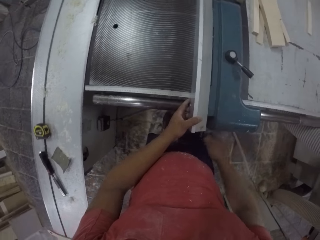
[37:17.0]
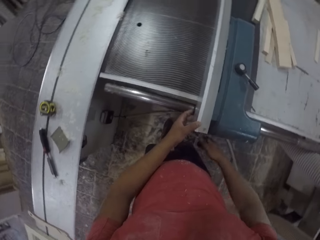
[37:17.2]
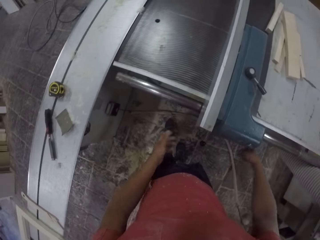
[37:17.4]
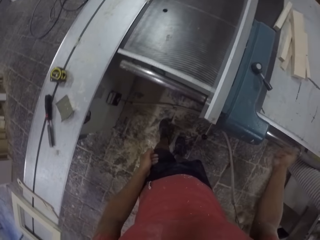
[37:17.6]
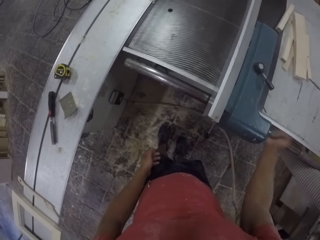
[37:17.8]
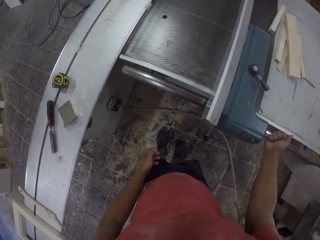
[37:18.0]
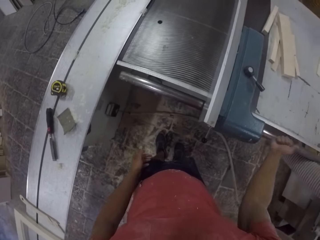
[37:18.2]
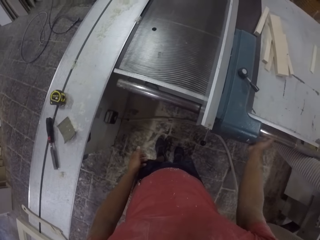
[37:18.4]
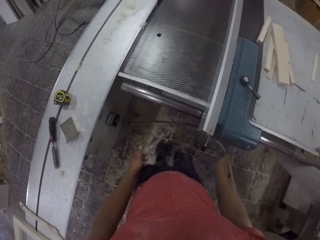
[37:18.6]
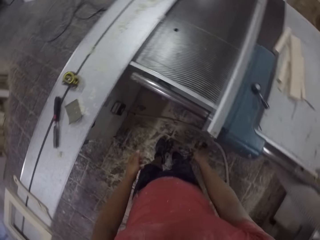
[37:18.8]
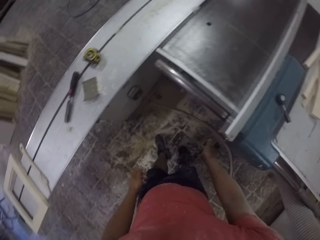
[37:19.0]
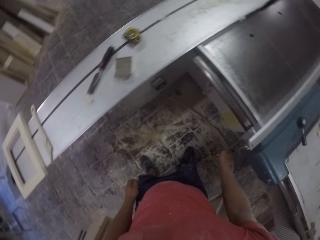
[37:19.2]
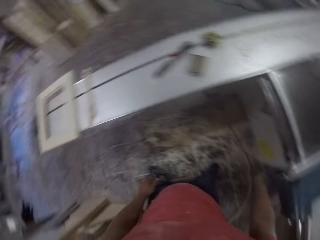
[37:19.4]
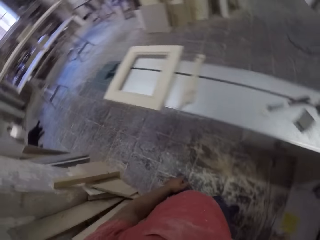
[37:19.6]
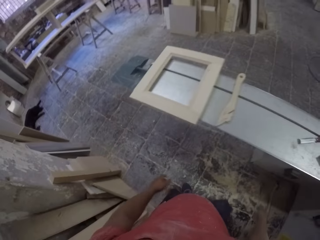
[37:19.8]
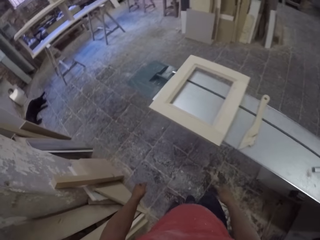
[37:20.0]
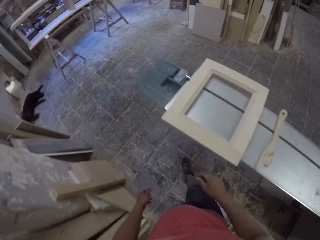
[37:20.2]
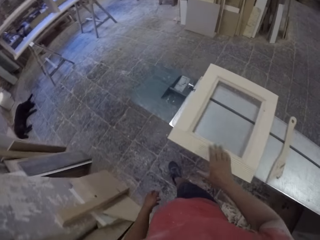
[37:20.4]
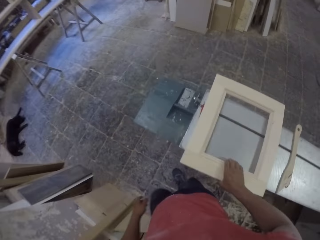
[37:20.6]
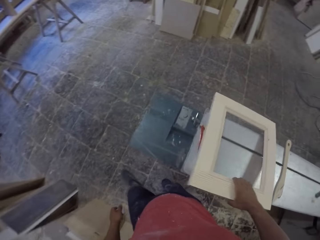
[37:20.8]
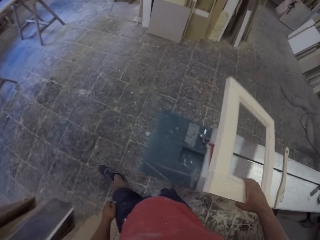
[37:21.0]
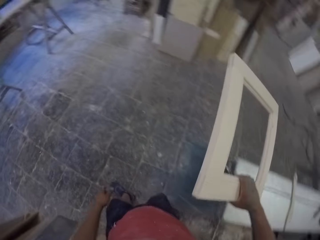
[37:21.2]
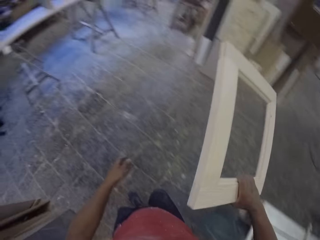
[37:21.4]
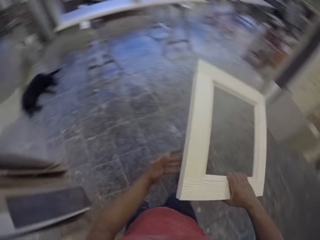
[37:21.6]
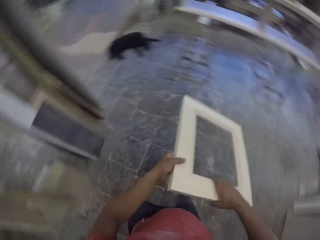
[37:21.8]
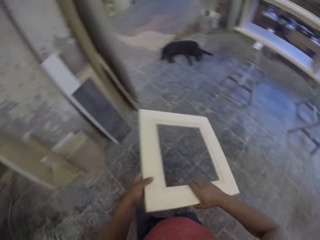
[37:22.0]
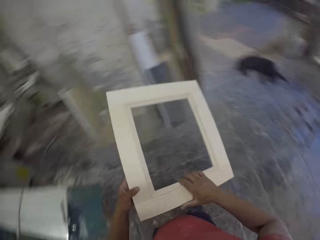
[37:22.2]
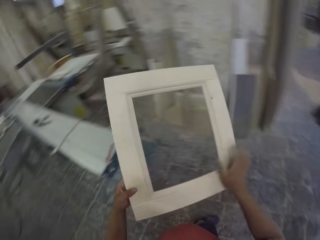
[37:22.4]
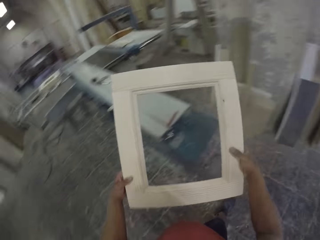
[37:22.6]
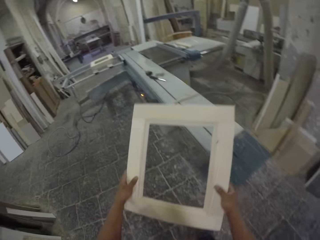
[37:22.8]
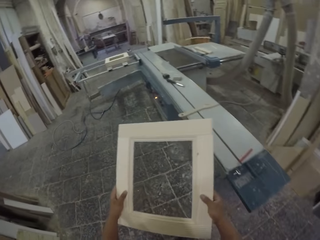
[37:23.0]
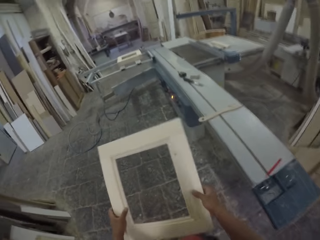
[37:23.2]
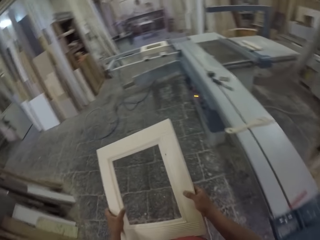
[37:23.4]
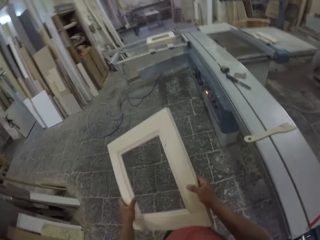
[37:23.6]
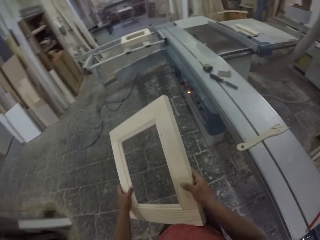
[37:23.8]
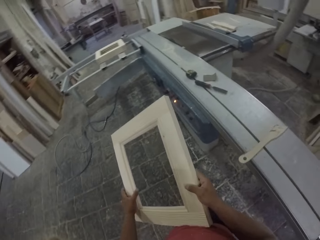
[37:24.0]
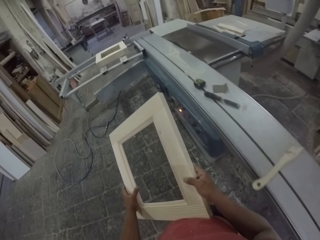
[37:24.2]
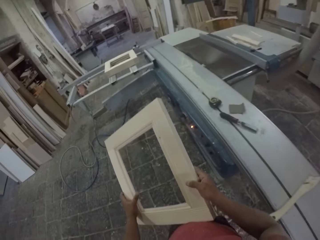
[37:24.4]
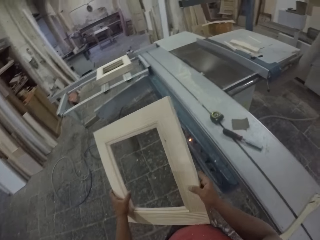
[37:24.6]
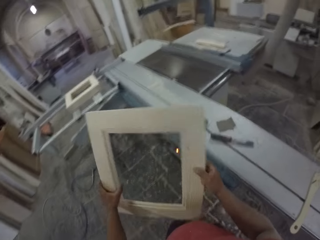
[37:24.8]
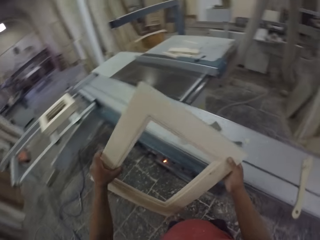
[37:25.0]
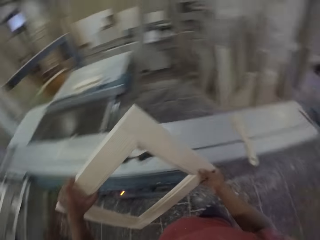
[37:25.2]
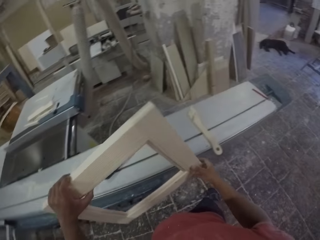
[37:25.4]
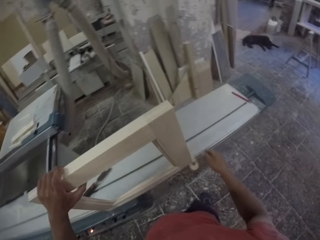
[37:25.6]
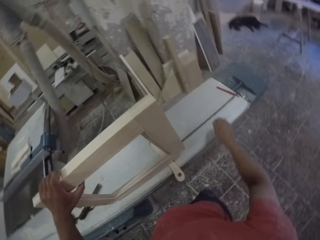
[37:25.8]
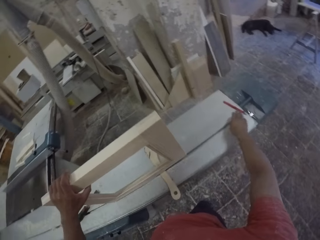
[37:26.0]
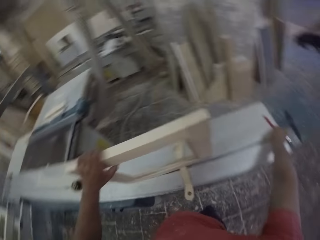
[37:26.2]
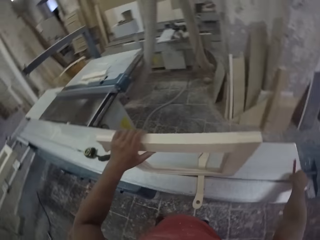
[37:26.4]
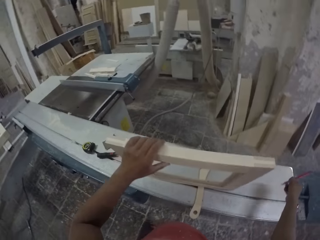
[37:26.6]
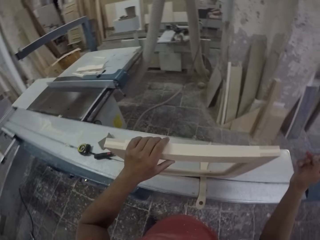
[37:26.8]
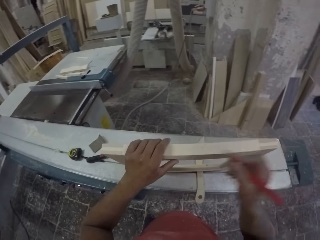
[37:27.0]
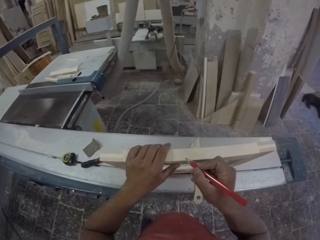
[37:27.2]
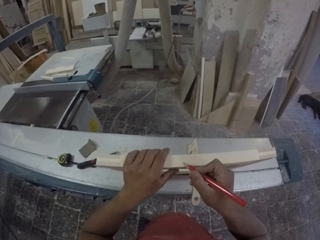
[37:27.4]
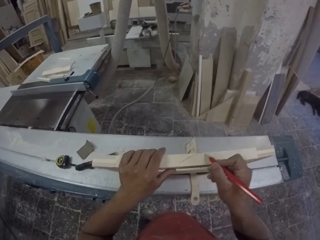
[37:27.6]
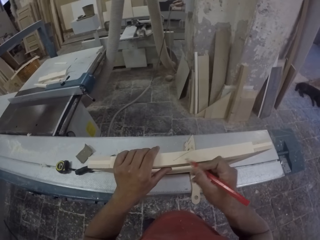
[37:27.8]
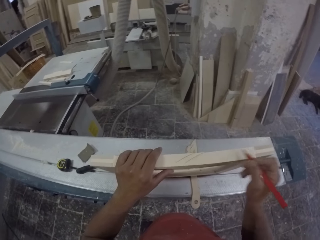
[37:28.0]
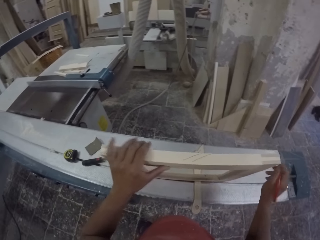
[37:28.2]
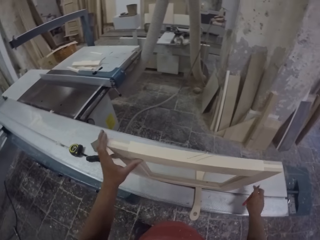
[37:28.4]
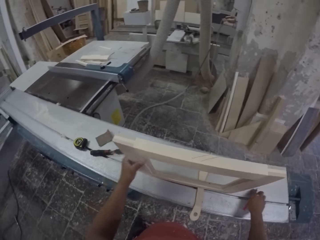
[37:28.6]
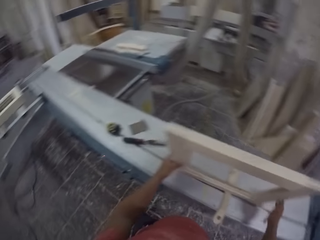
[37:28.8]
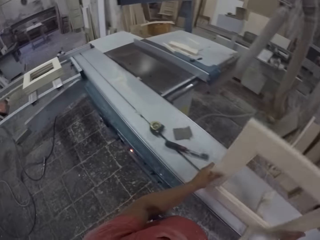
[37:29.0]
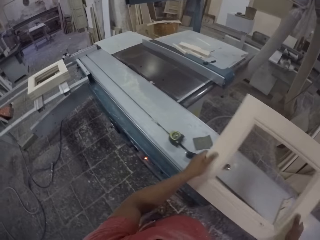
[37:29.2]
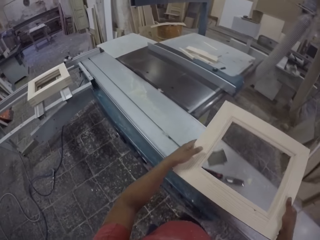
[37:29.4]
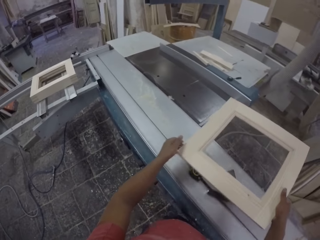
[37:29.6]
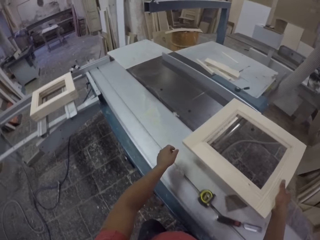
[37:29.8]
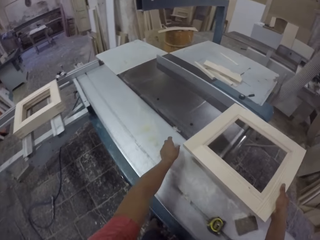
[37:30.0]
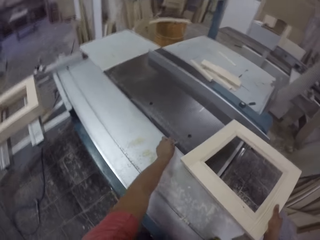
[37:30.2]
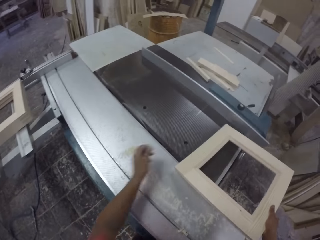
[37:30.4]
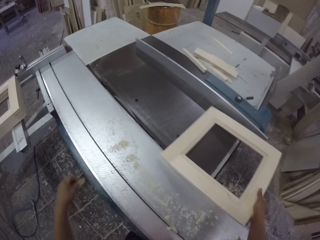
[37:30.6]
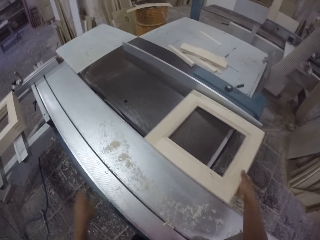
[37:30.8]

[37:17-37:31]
The camera wearer grabs a piece of wood. They turn around with the piece of wood. They hold the piece of wood. They put the piece of wood on the work surface and grab a pencil. They mark the piece of wood with the pencil. They grab the piece of wood and put the pencil down. They run the piece of wood on a cutting machine.

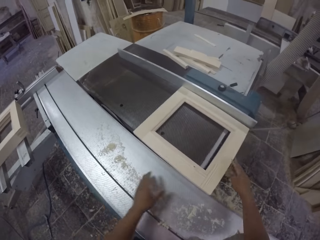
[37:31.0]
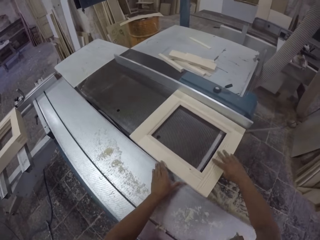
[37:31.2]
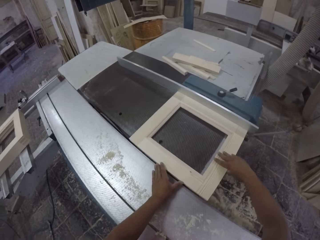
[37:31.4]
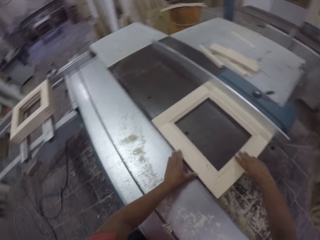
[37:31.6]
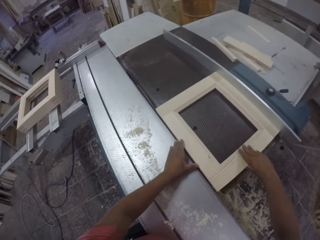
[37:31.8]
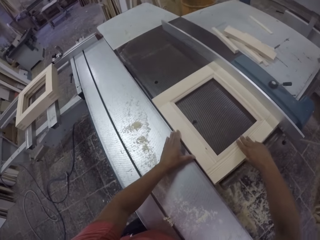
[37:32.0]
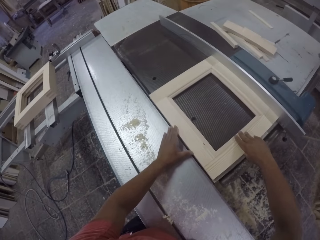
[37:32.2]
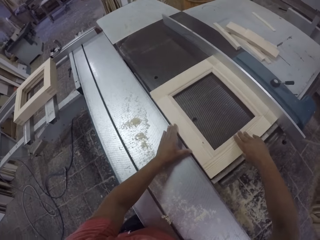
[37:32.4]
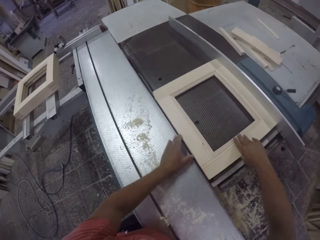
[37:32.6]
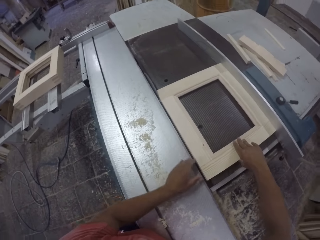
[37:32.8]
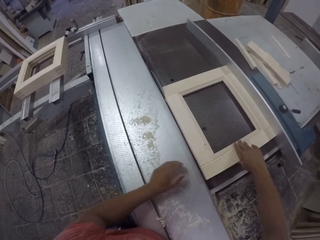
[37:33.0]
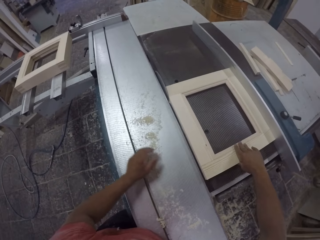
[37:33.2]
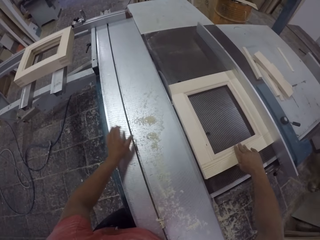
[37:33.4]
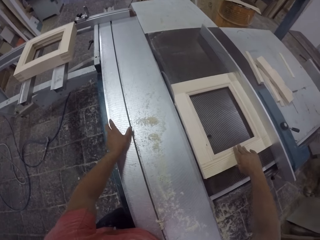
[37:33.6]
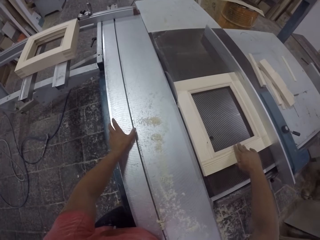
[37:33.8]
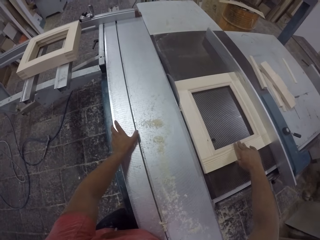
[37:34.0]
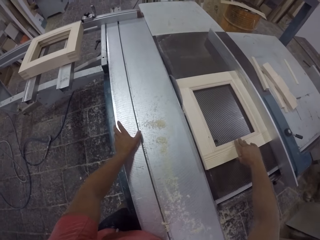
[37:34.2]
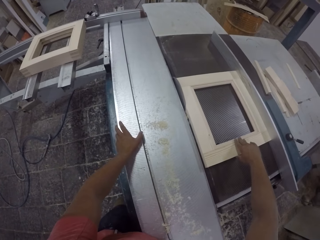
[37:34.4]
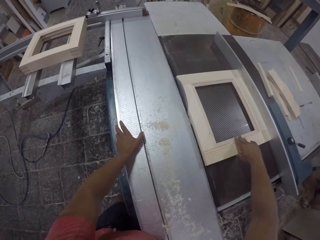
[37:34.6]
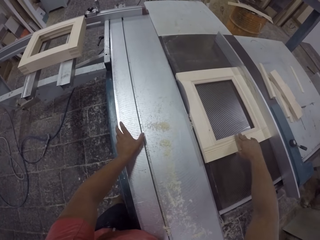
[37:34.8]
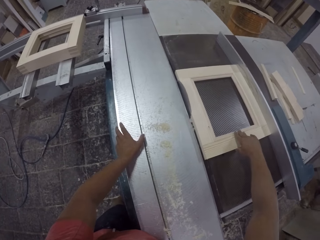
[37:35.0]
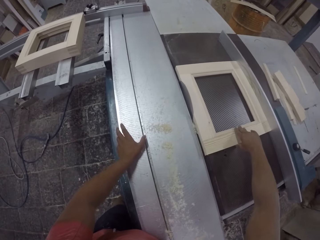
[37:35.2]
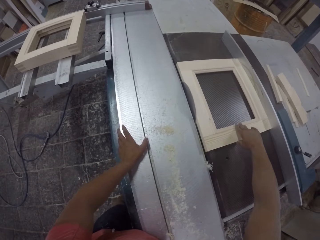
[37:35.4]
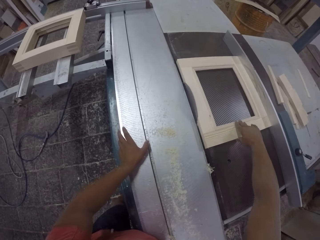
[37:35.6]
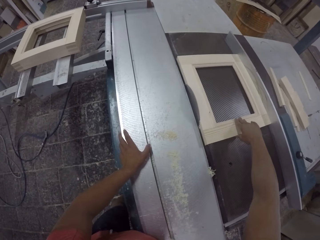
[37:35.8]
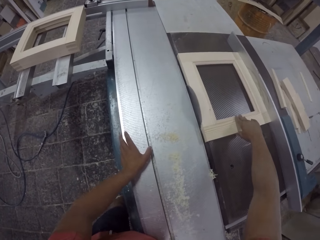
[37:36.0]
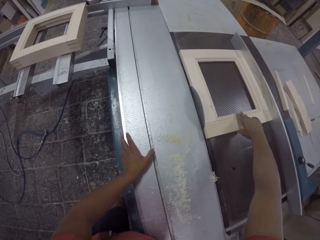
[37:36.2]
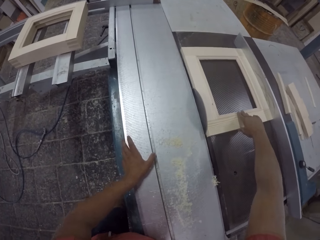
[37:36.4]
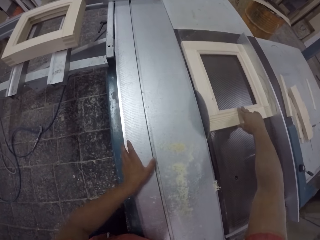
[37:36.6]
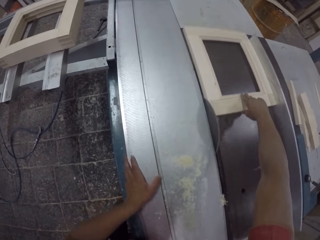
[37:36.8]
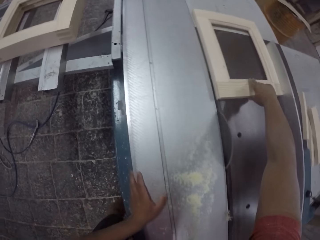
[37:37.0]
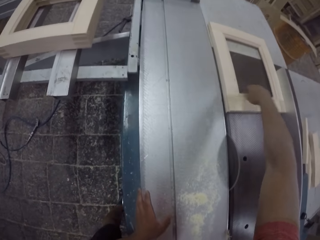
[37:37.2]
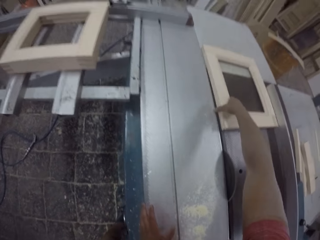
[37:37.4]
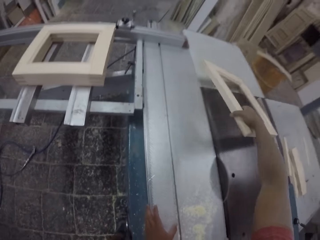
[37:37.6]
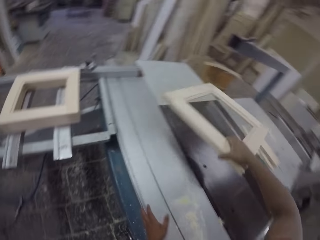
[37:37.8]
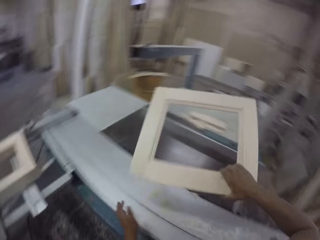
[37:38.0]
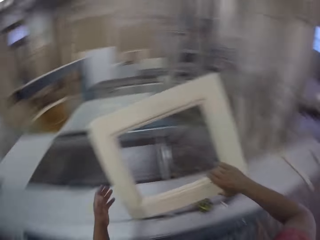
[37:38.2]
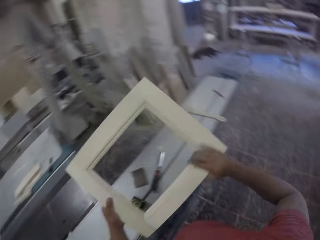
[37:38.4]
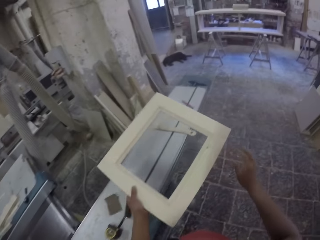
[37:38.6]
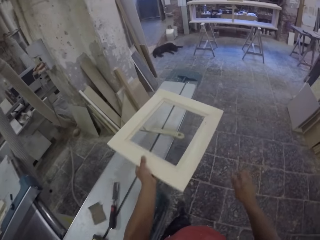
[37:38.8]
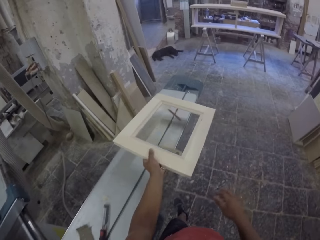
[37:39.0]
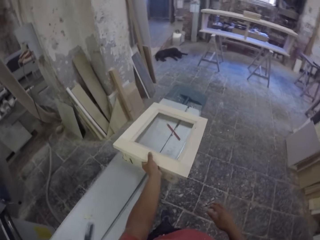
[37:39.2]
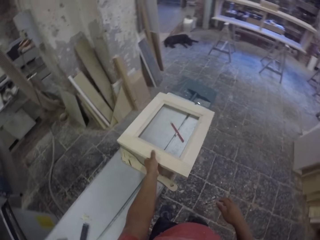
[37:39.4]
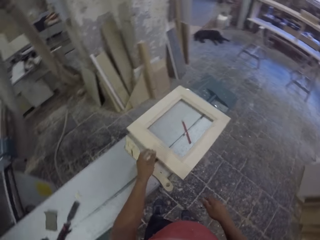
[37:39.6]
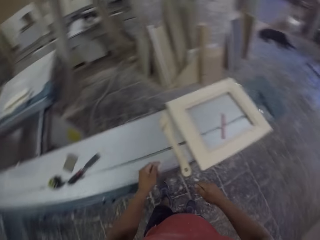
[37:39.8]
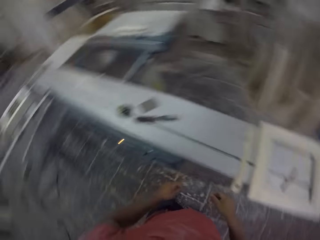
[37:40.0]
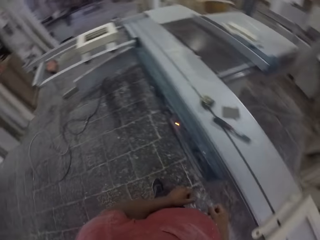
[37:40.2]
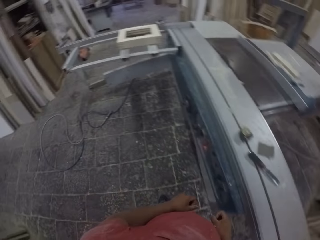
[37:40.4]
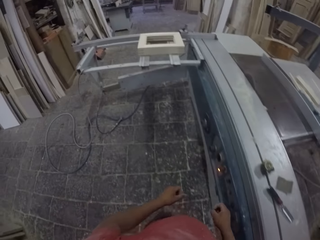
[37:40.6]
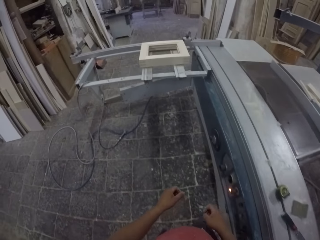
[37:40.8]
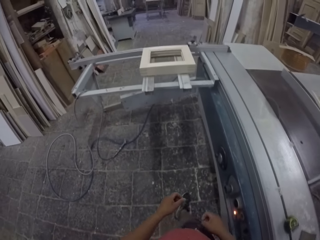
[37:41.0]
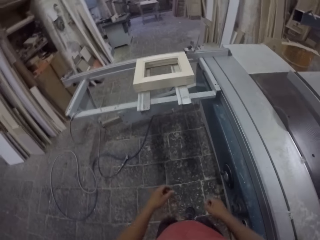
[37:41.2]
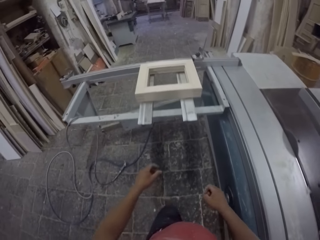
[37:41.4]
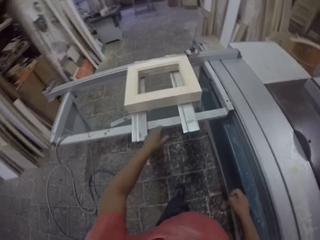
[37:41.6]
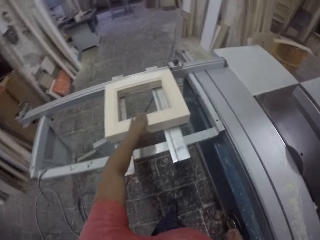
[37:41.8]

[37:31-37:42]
The camera wearer smoothens the frame with the wood machine. They grab a piece of wood. They hold the piece of wood. They put the piece of wood on the work surface. They turn around.
